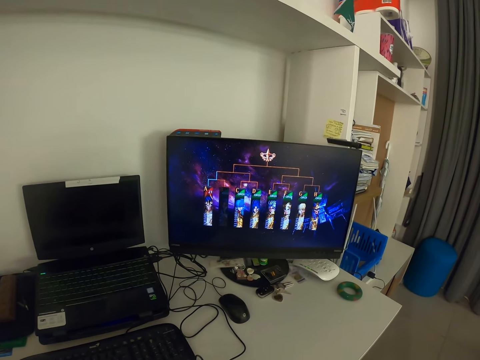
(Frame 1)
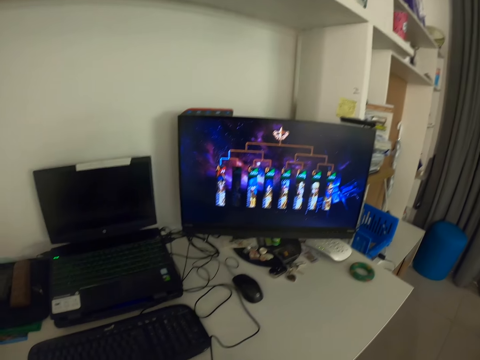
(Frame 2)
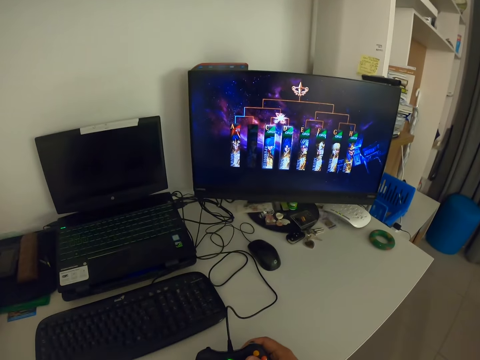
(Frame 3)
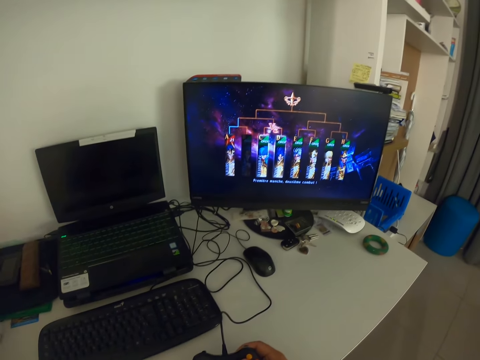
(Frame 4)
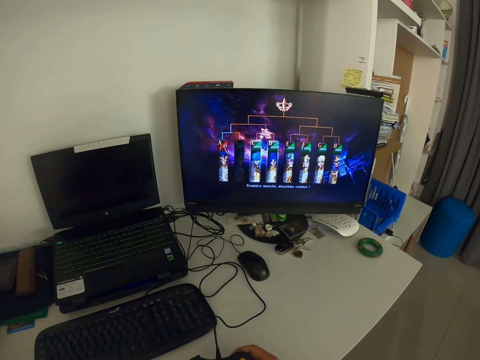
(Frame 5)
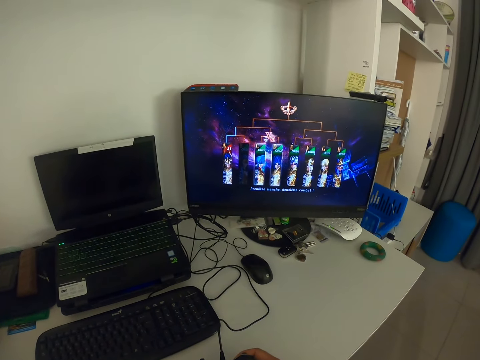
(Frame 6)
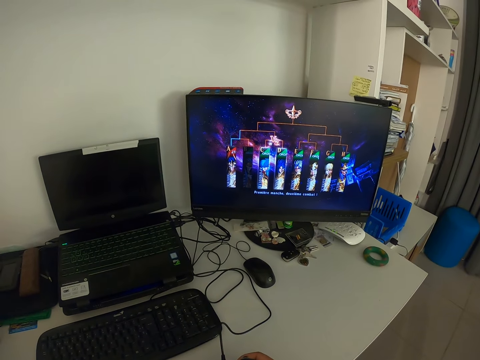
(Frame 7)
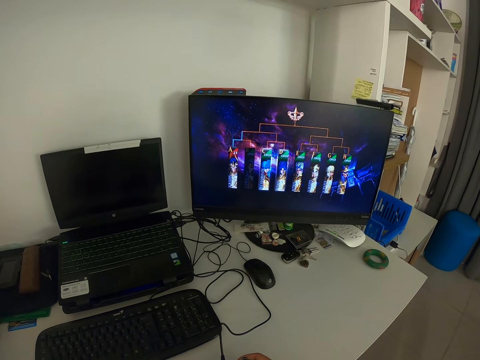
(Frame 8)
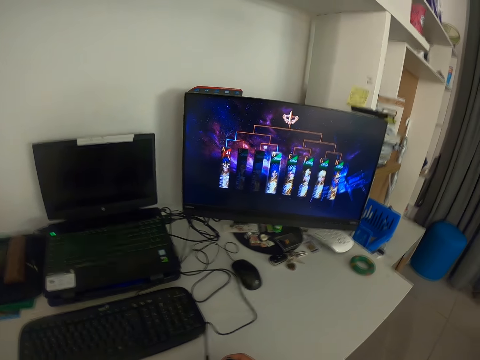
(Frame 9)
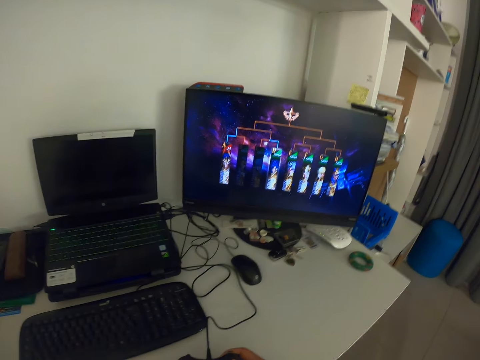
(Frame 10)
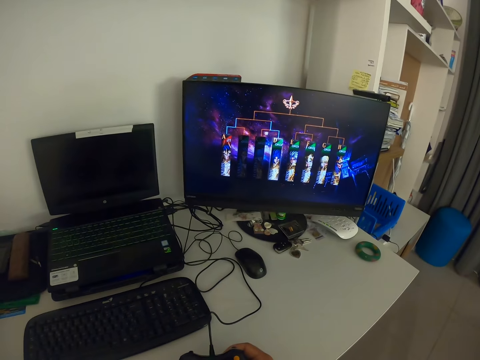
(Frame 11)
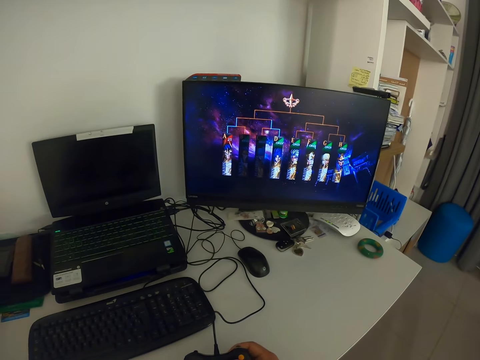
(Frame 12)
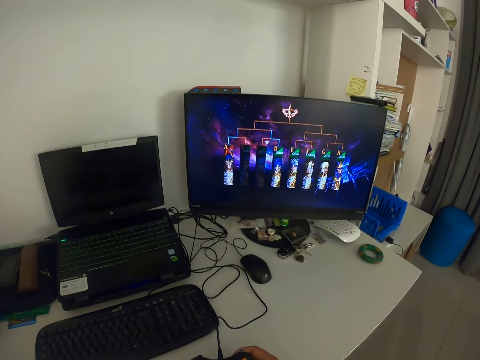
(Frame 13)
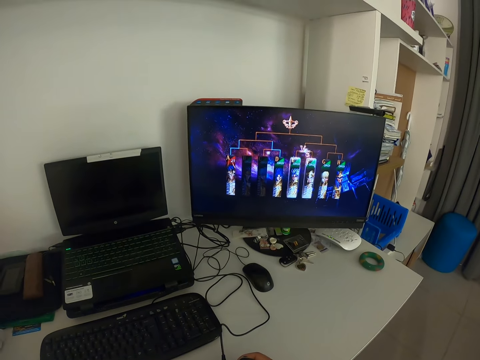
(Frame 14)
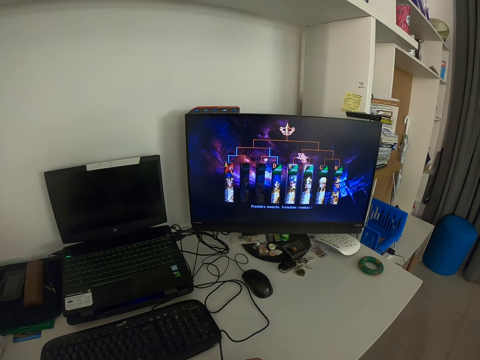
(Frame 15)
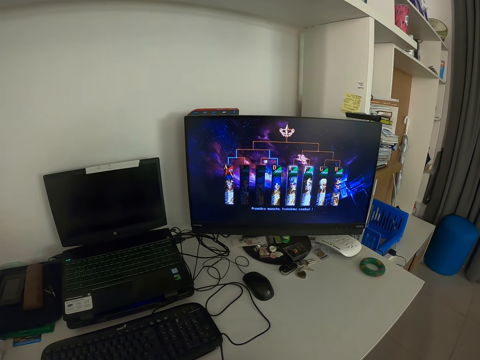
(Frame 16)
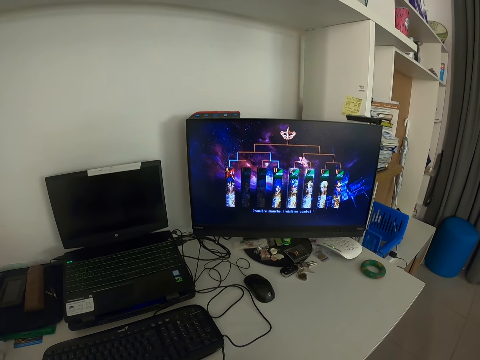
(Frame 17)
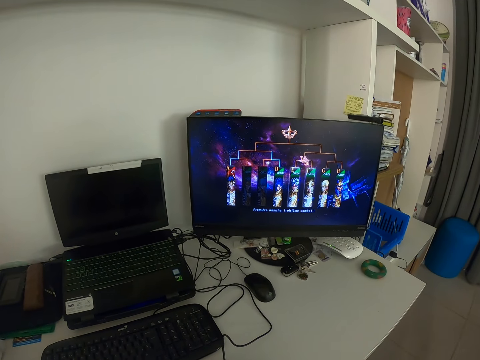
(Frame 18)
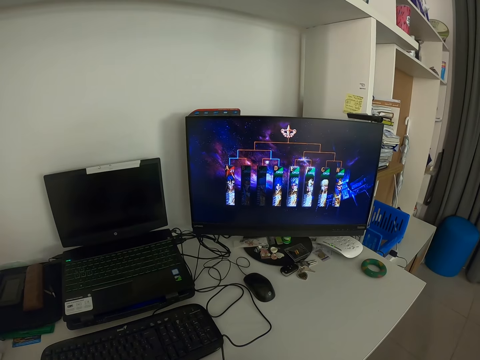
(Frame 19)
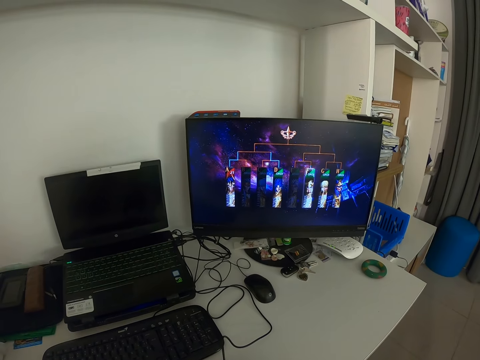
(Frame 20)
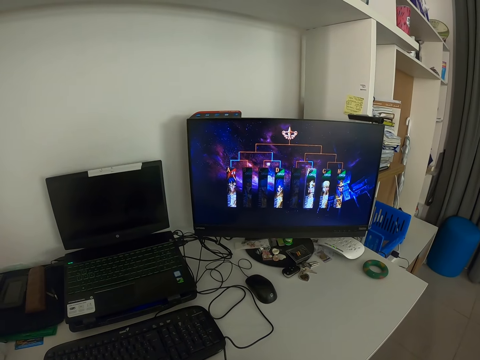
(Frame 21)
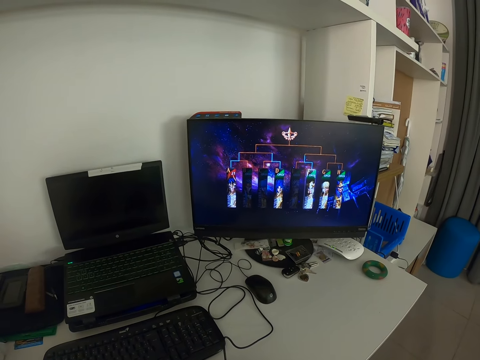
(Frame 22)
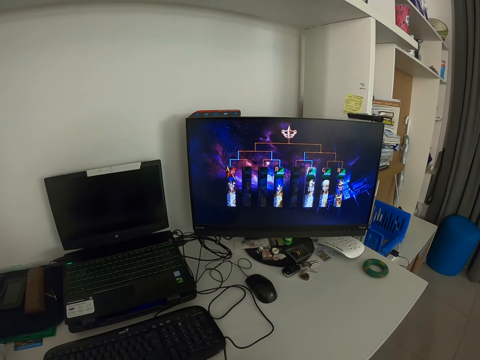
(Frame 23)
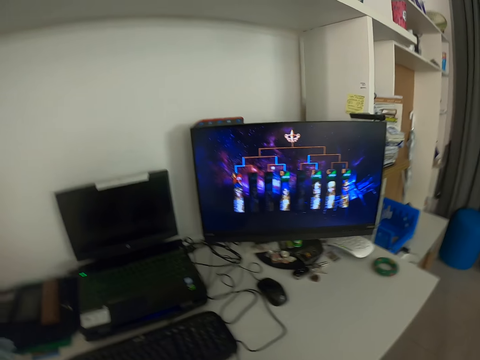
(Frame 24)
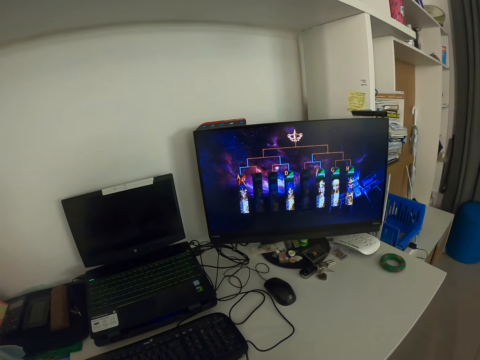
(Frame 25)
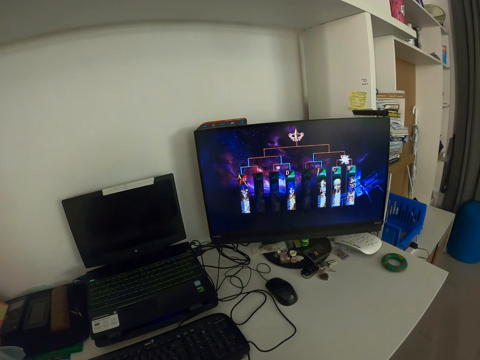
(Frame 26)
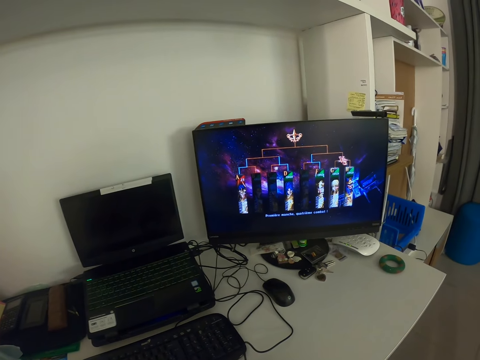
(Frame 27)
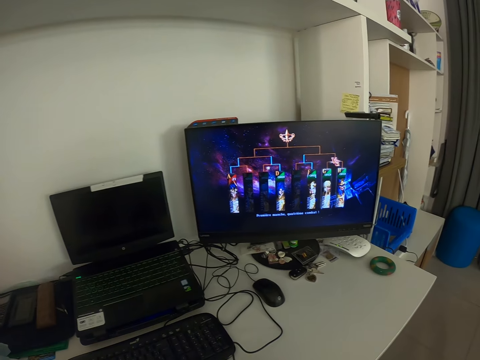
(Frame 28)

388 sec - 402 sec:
The camera wearer holds the game pad with his right hand. He looks at the keyboard. He looks at the monitor.

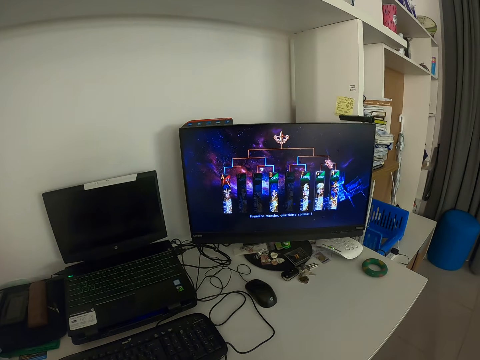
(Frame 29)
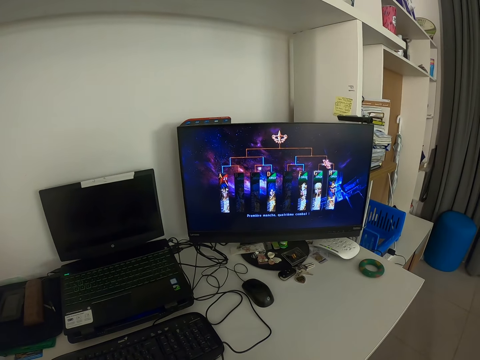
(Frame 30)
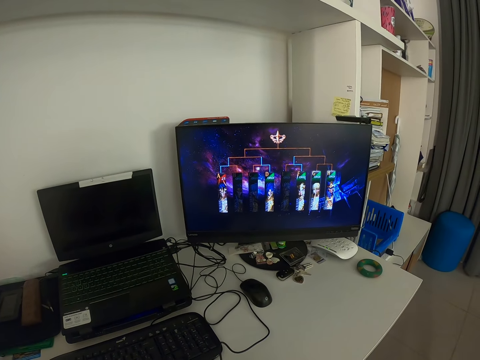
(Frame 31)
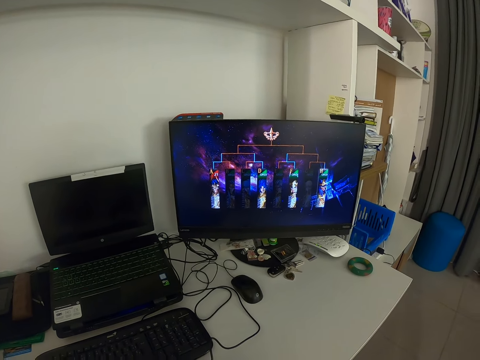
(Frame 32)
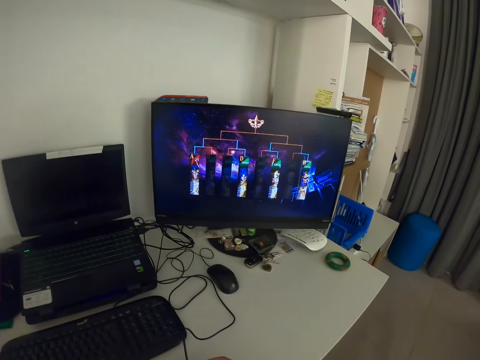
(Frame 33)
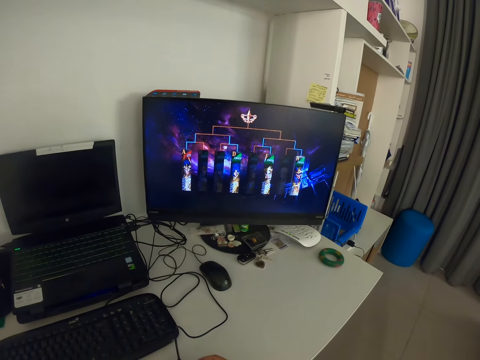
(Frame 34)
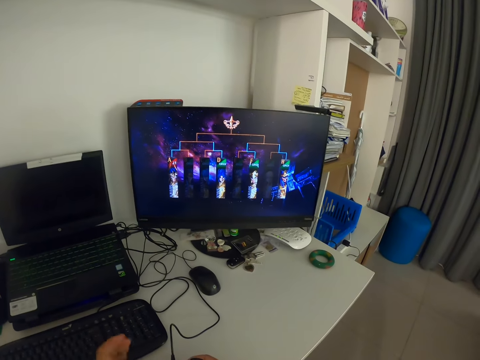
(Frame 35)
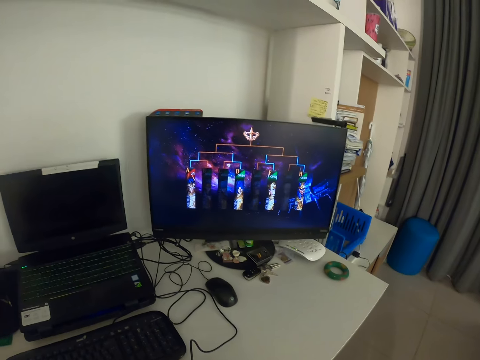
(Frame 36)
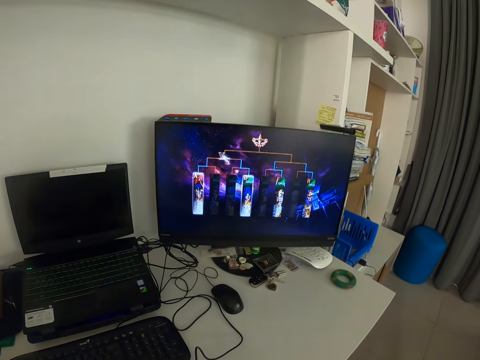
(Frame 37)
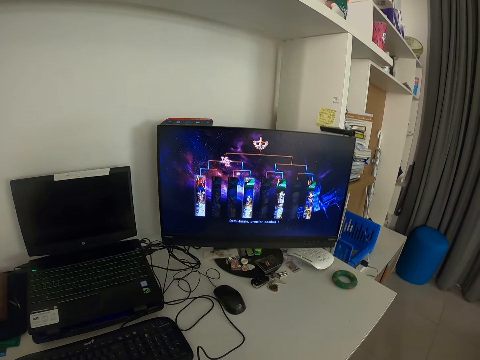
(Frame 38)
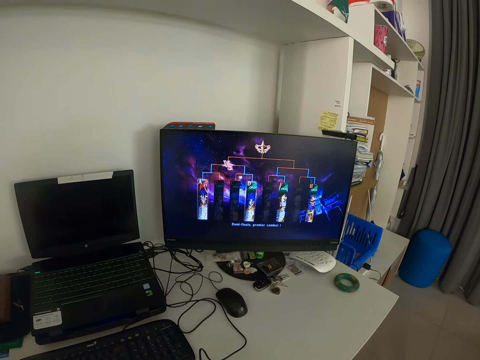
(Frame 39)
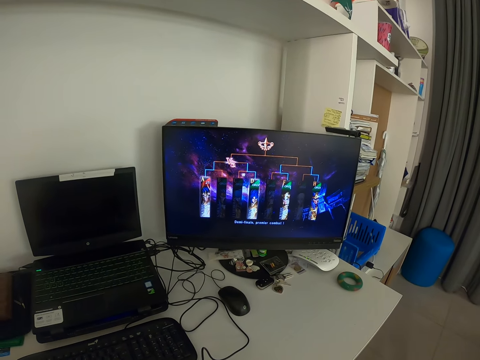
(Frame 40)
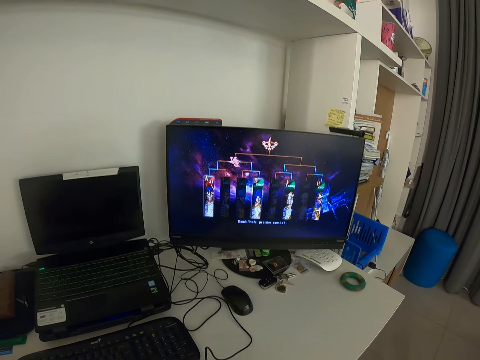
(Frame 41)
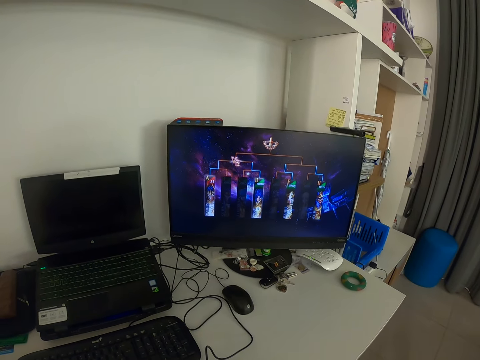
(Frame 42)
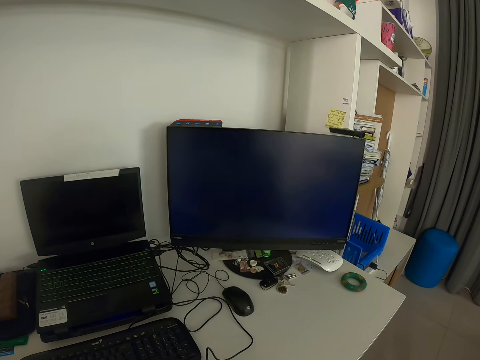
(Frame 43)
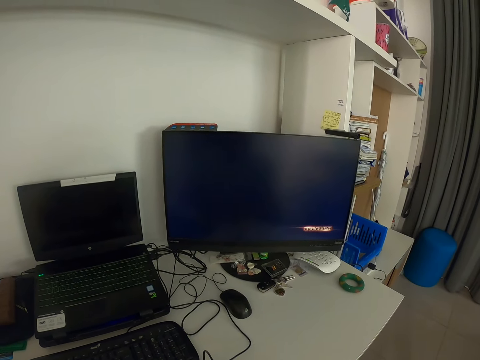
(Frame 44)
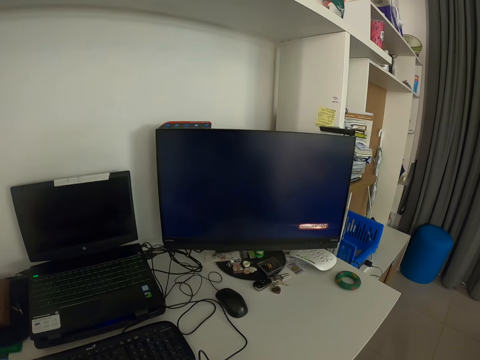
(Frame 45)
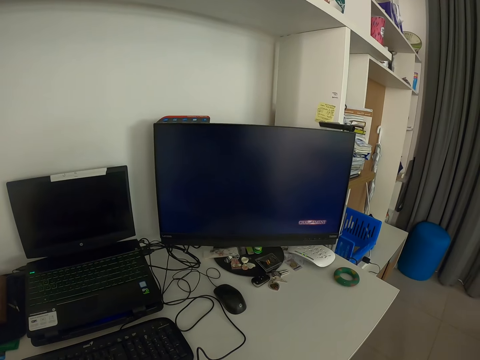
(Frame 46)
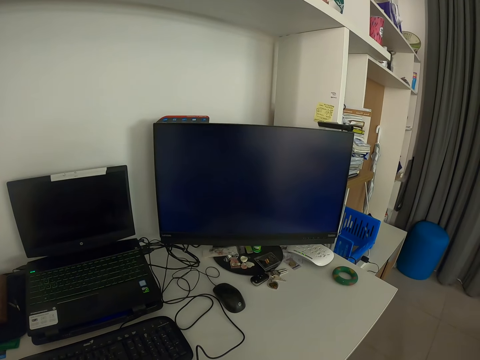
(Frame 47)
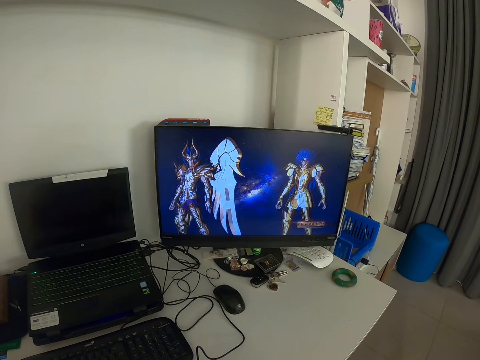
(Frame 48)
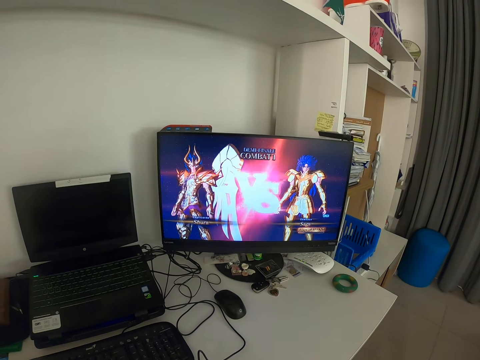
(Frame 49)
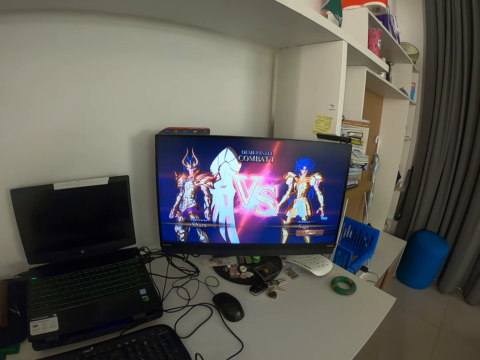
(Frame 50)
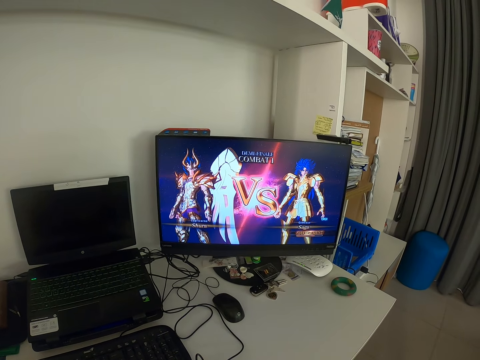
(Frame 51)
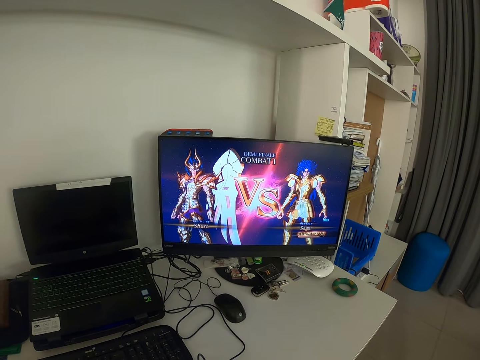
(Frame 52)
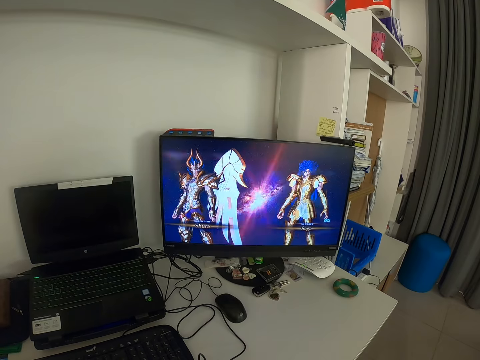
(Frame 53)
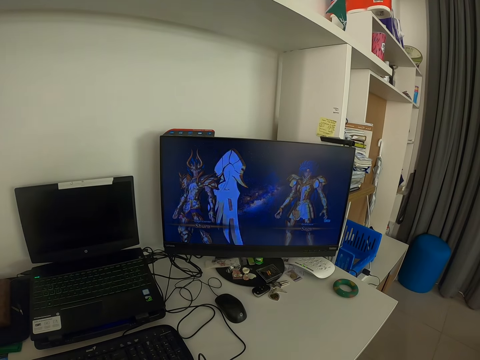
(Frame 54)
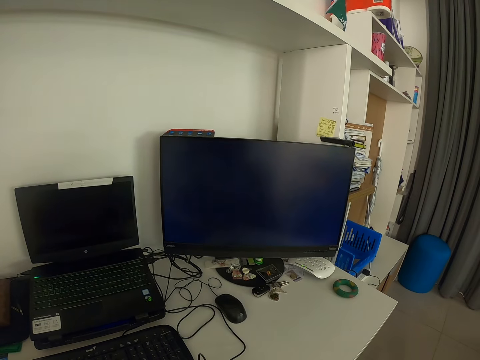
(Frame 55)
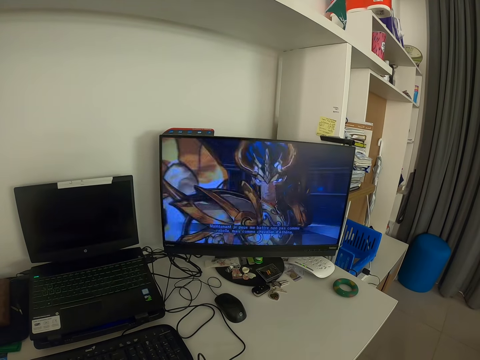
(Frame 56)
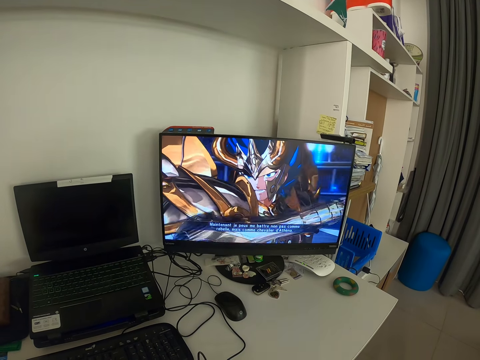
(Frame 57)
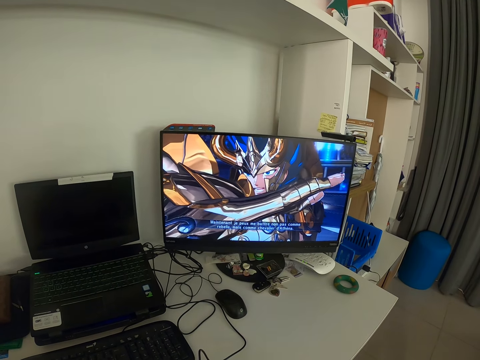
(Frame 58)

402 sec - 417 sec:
The camera wearer moves his left hand. He holds the game pad with both hands. He looks at the monitor.
